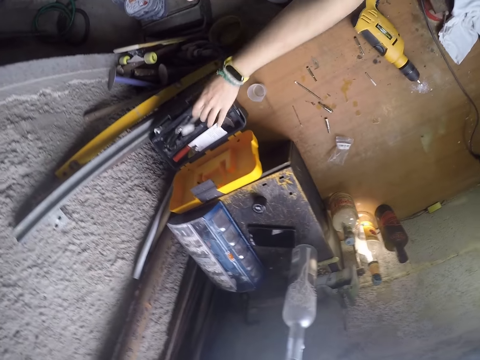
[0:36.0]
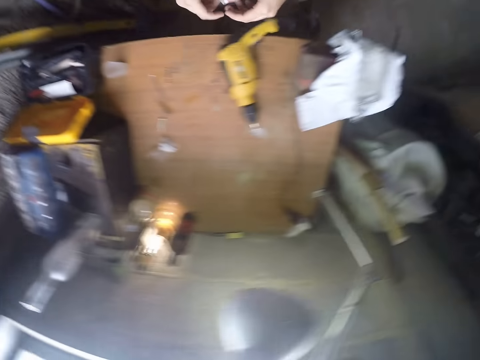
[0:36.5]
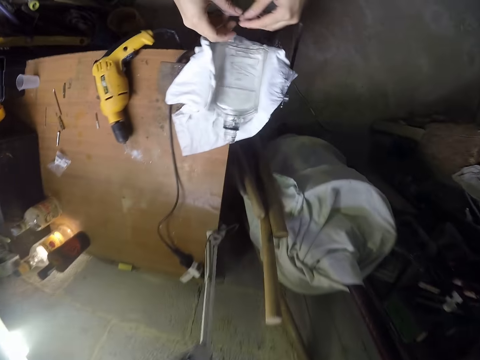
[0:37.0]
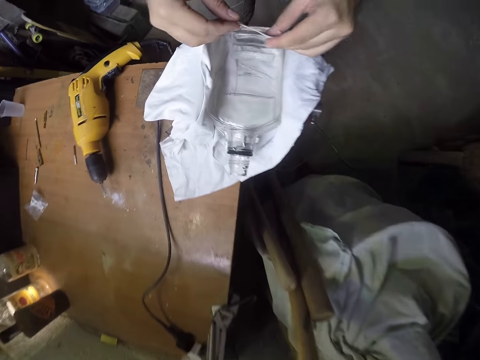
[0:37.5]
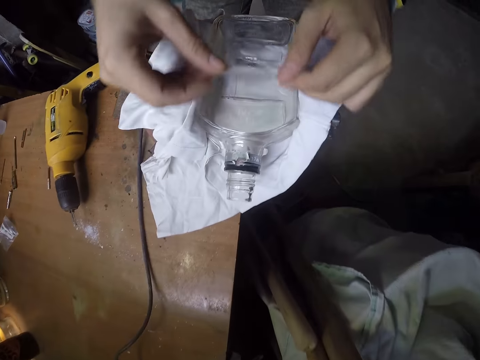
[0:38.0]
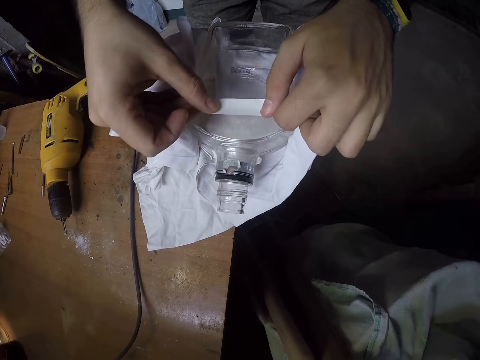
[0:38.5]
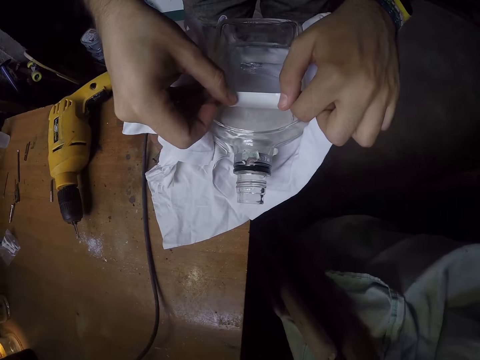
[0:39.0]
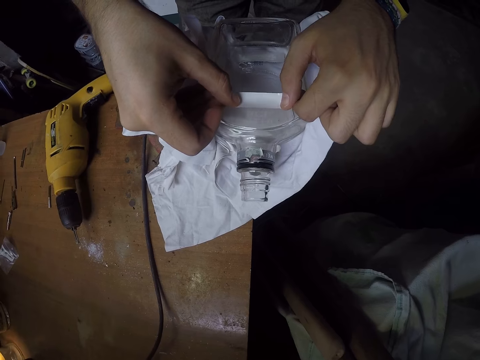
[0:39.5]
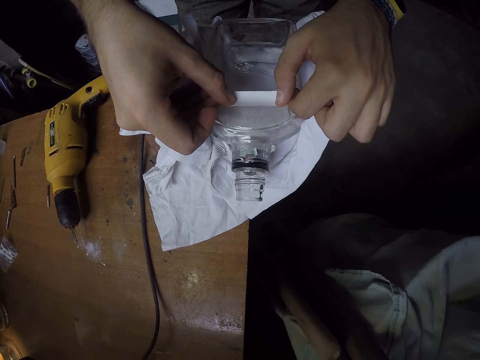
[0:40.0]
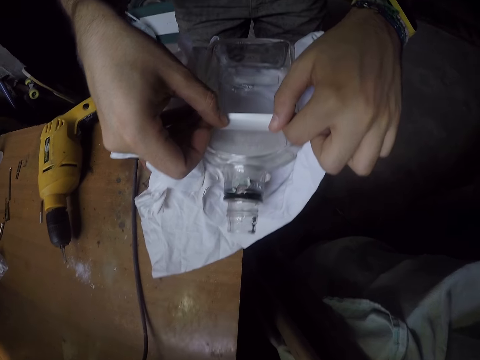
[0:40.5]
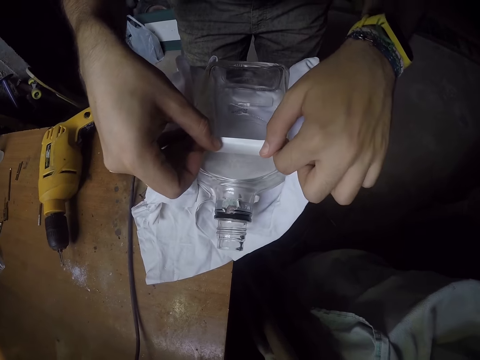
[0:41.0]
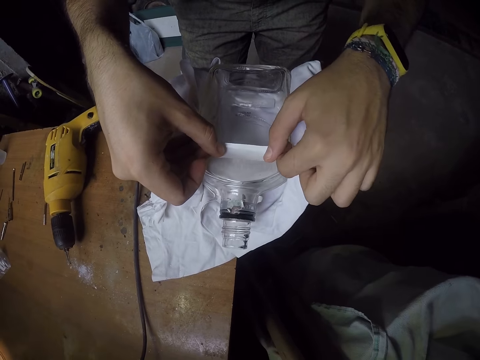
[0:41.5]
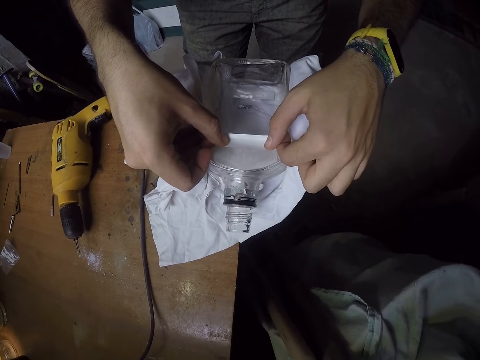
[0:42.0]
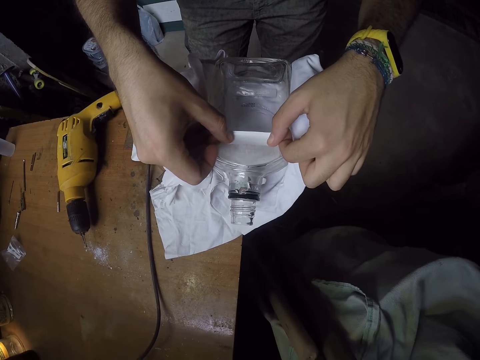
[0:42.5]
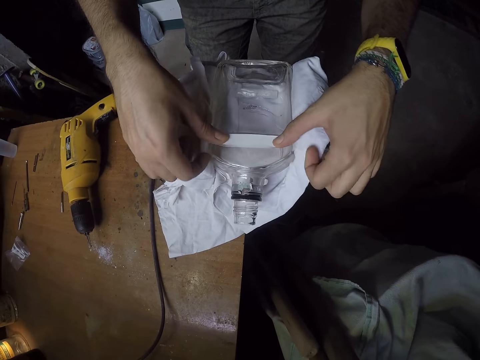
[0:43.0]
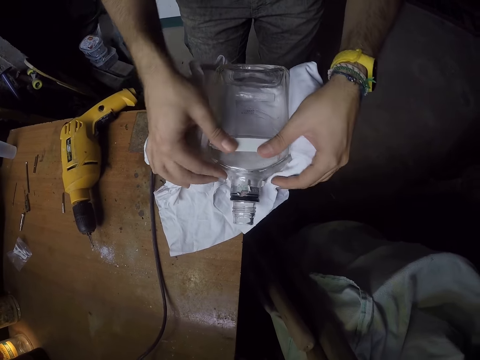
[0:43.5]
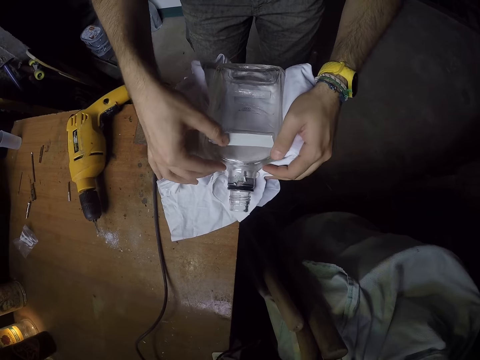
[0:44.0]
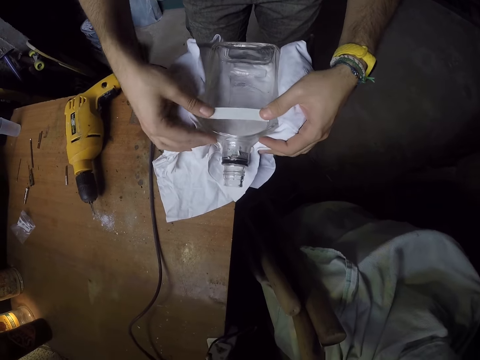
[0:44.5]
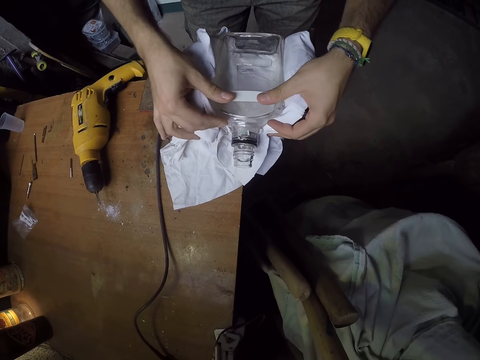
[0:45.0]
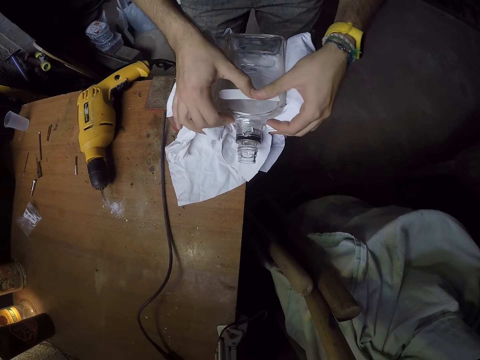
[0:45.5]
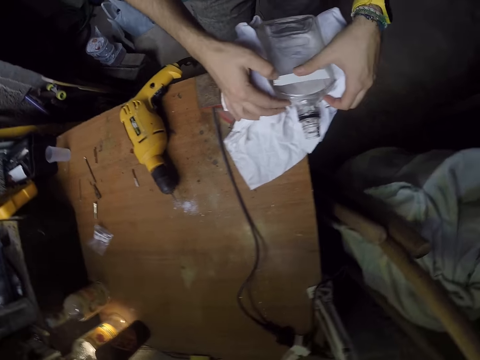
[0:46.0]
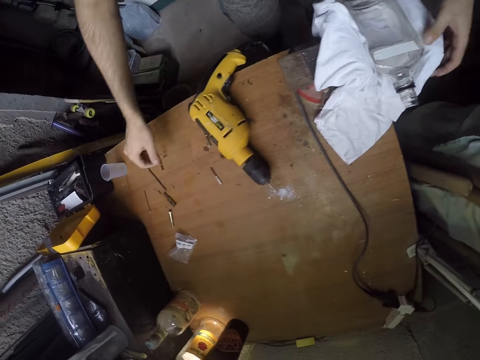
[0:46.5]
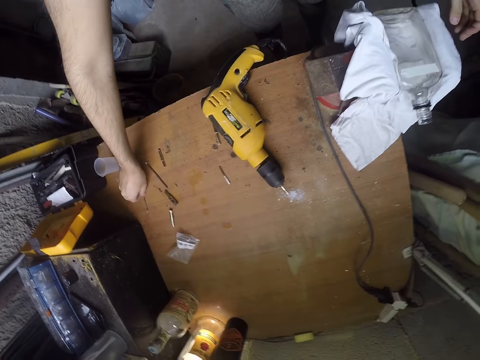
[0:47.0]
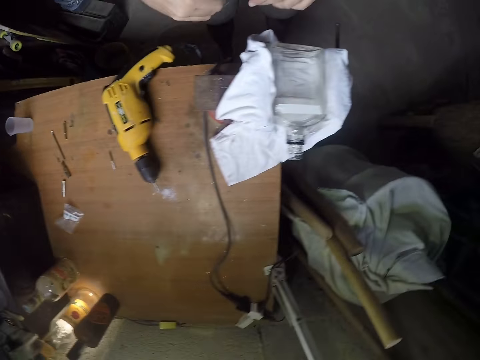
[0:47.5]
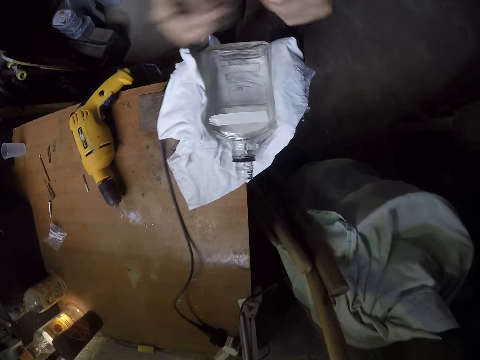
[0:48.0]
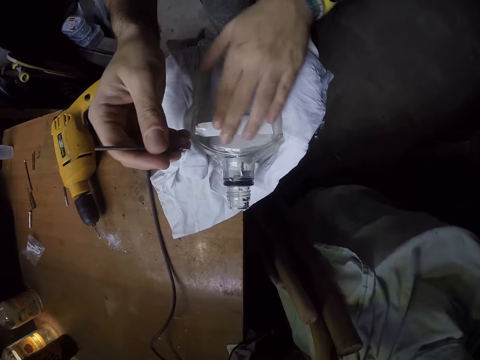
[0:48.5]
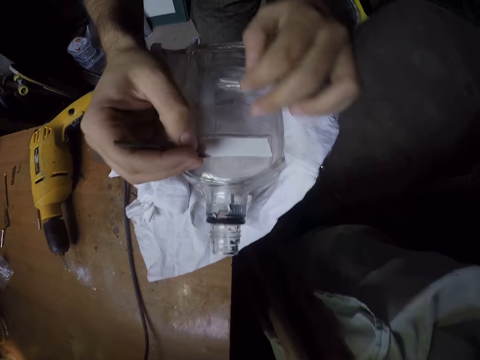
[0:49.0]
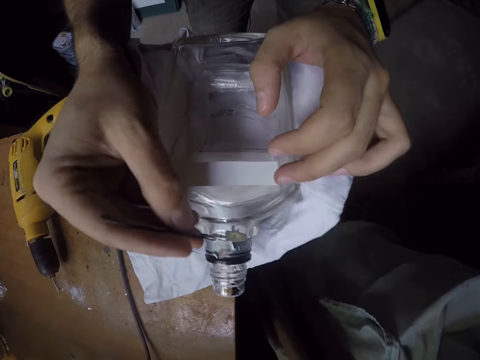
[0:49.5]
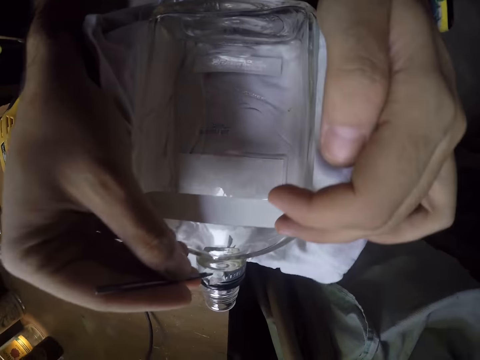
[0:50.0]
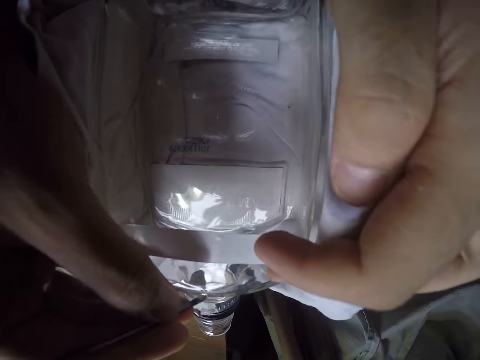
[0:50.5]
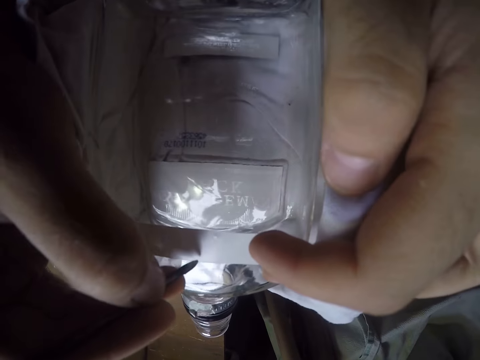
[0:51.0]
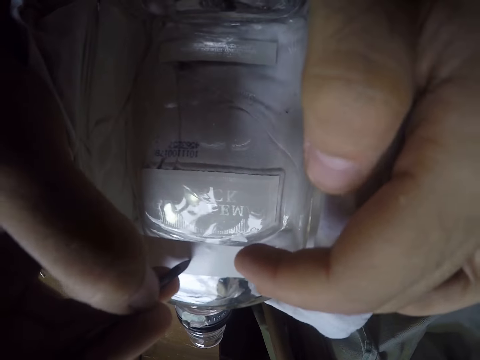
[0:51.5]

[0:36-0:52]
The camera wearer drops the sellotape in the container with his left hand. He holds a piece of masking tape with both hands. He places the masking tape on the bottle. He sellotapes the glass bottle with the piece of tape in both hands. He adjusts the piece of masking tape on the bottle. He aligns the masking tape on the bottle with both hands. He picks up a drill bit or nail from the workbench with his right hand. He wipes the glass bottle with his left hand. He measures a line on the glass bottle with the drill bit in his right hand. He puts a mark on the bottle with the nail.

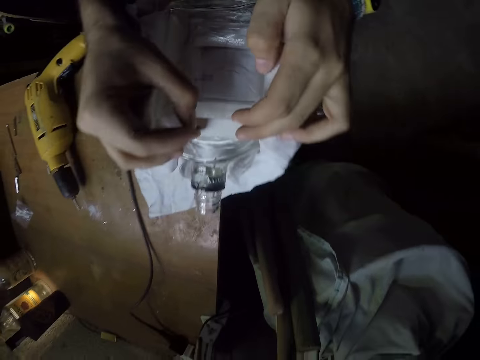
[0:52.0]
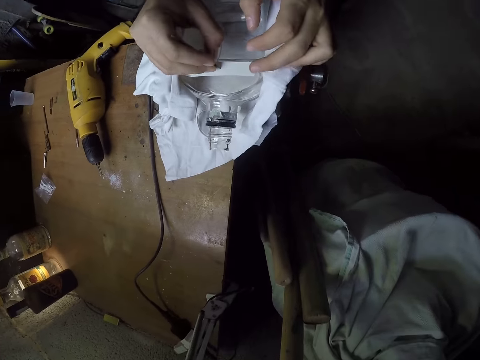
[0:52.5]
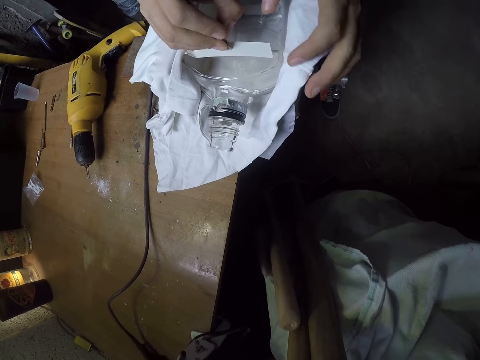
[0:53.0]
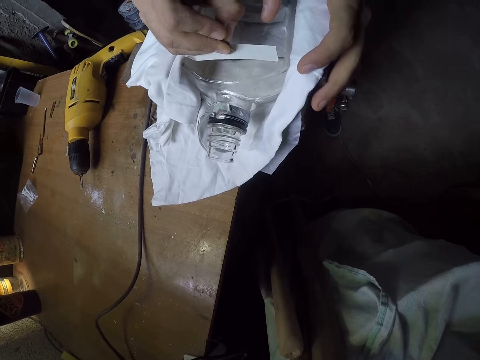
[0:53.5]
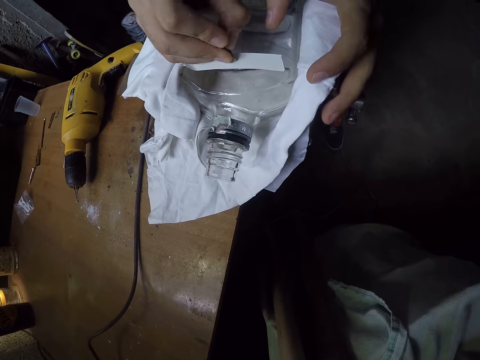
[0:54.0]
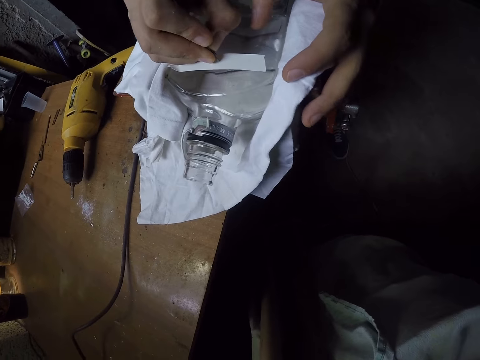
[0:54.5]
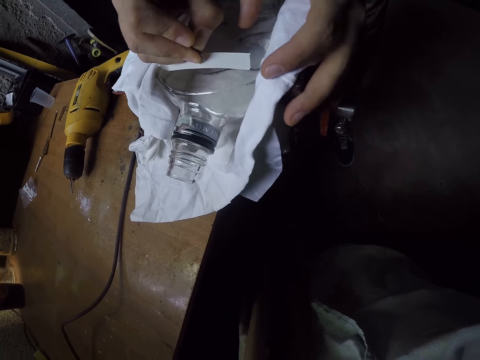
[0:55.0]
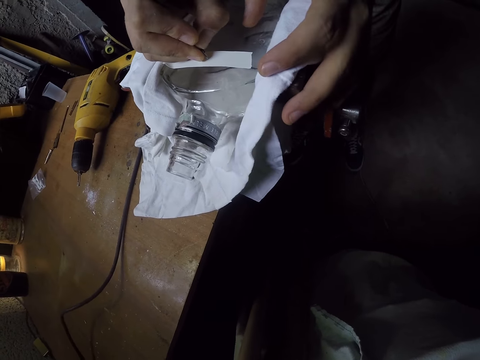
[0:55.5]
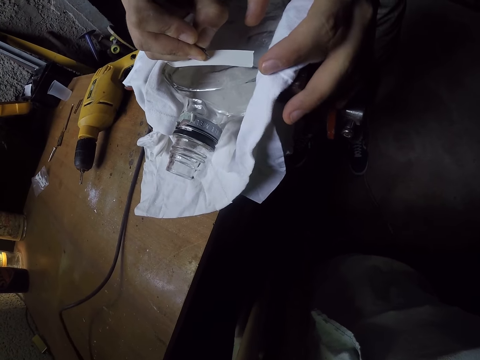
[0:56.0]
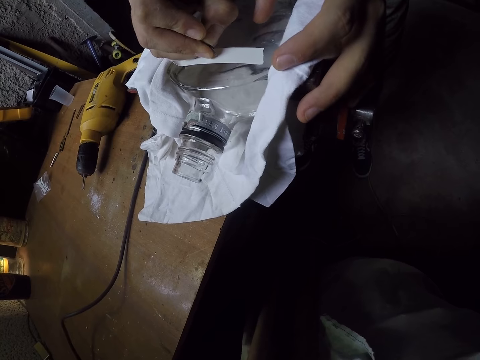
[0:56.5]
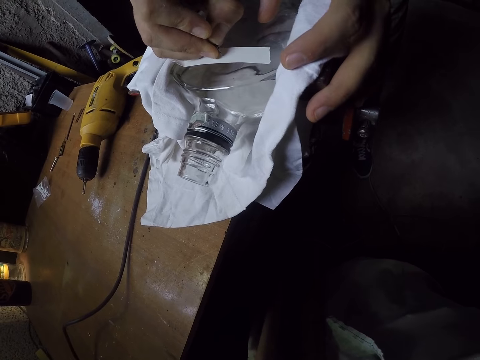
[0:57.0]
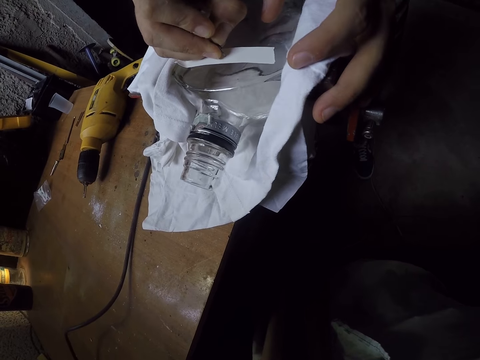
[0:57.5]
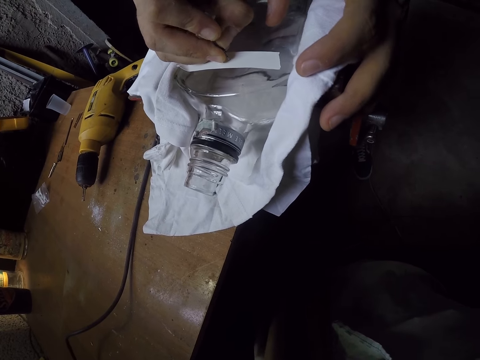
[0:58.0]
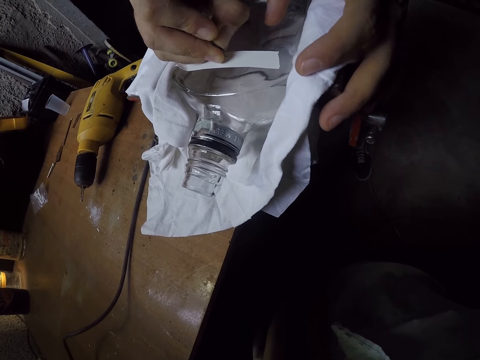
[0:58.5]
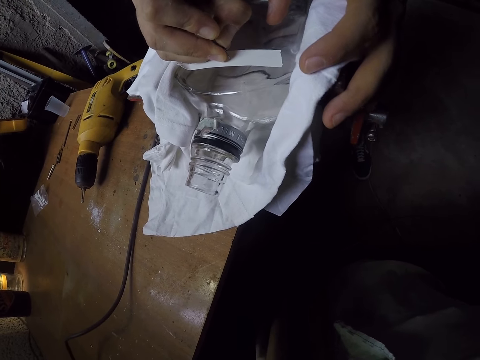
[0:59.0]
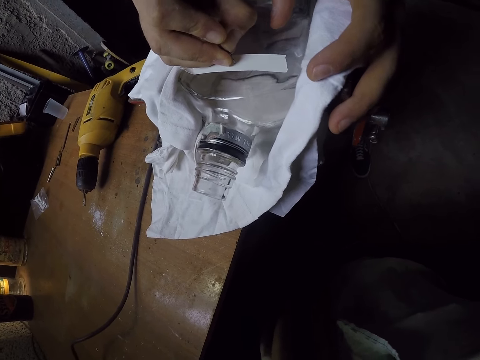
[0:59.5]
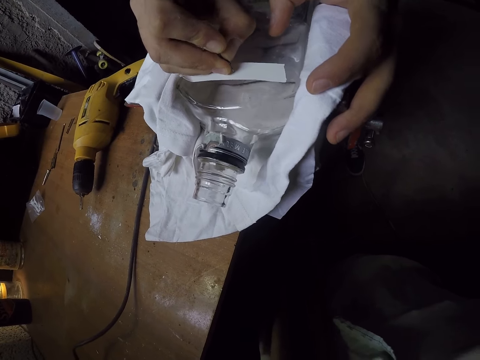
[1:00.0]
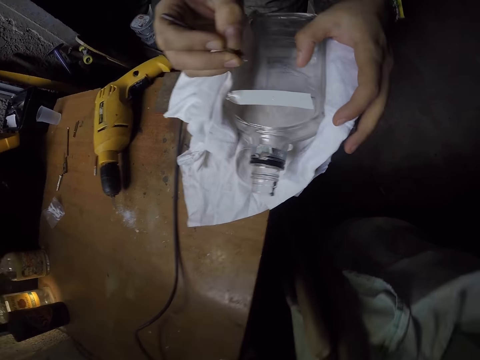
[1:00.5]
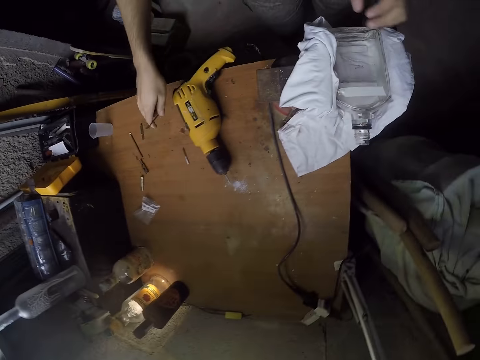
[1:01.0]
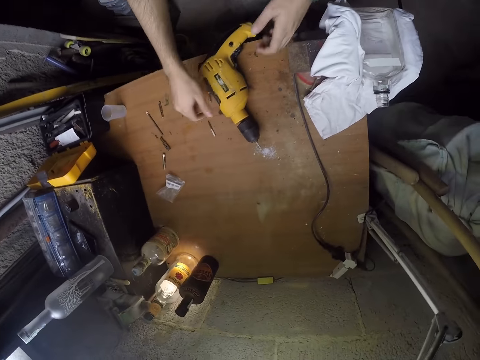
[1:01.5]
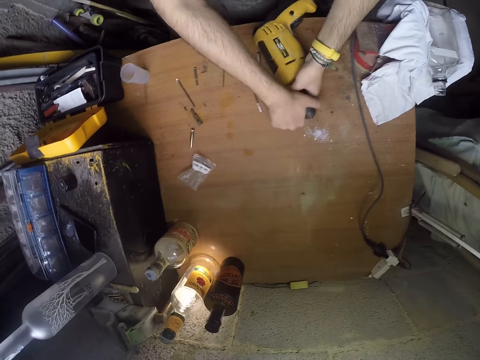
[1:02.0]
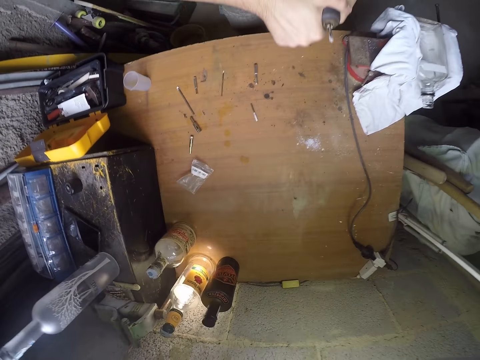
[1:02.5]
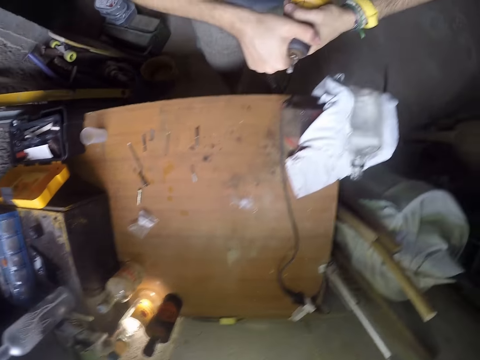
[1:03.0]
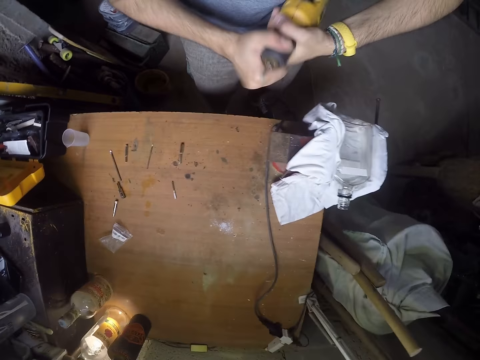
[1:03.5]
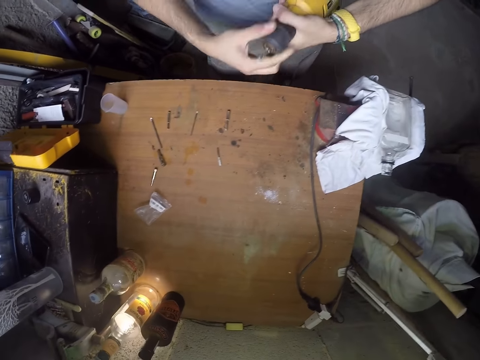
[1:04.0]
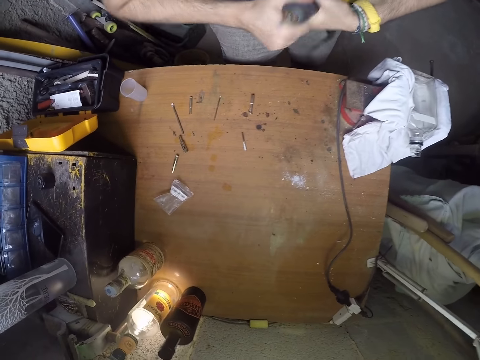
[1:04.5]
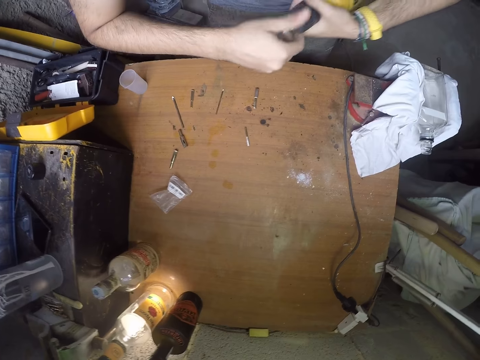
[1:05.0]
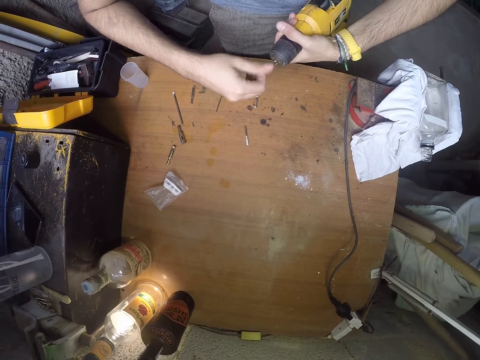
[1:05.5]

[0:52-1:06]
The camera wearer marks a point on the glass bottle with the drill bit in his right hand. He drops the drill bit on the workbench with his right hand. He picks up a power drill from the workbench with both hands. He loosens a chuck from the power drill with his right hand.
